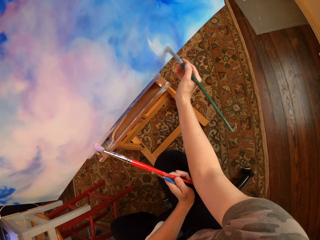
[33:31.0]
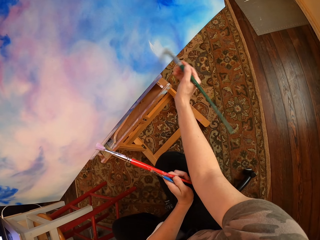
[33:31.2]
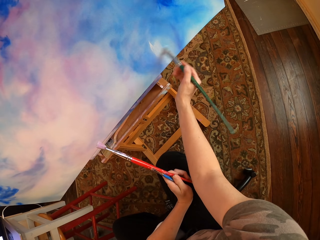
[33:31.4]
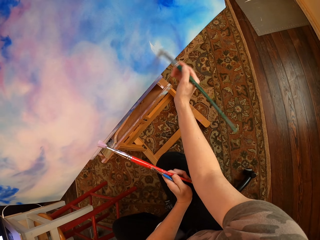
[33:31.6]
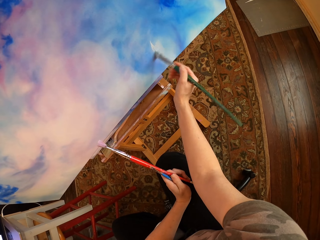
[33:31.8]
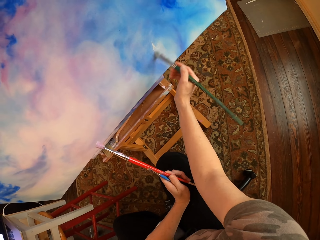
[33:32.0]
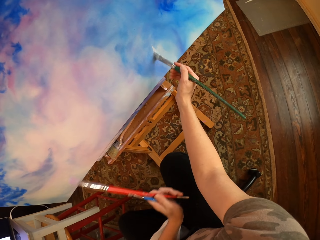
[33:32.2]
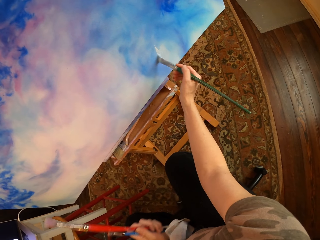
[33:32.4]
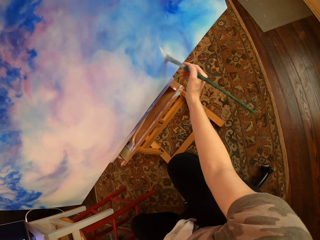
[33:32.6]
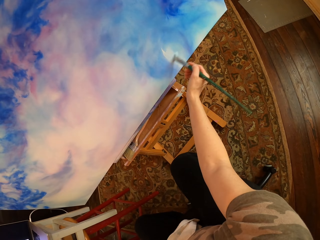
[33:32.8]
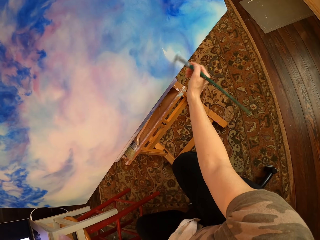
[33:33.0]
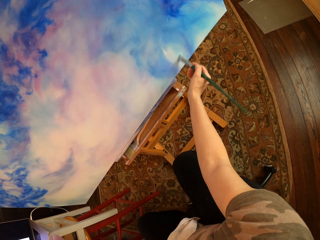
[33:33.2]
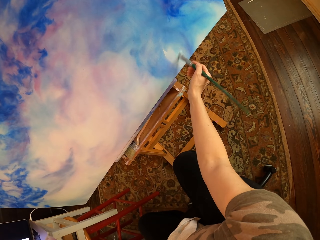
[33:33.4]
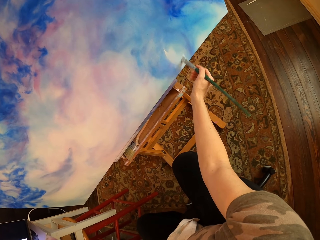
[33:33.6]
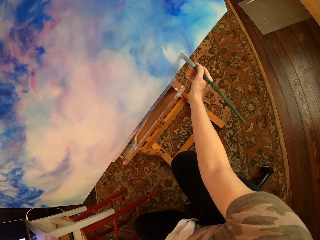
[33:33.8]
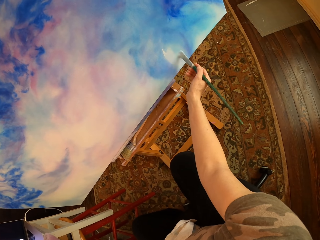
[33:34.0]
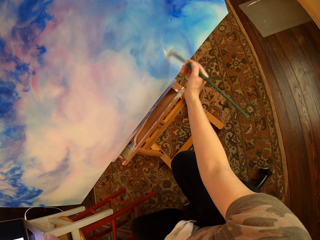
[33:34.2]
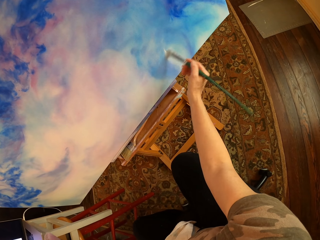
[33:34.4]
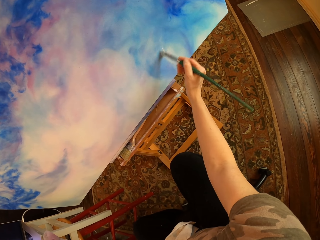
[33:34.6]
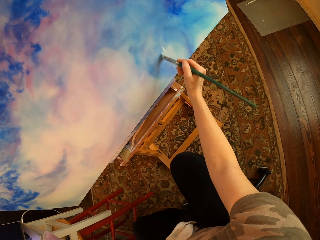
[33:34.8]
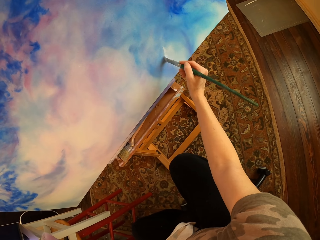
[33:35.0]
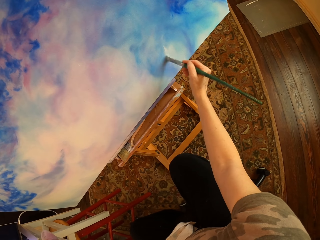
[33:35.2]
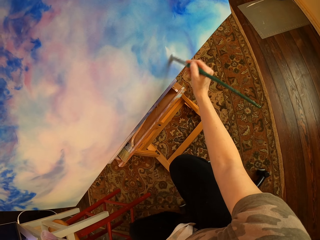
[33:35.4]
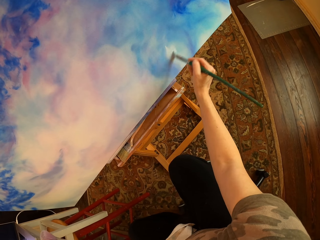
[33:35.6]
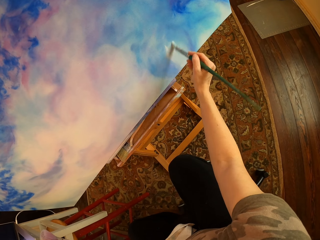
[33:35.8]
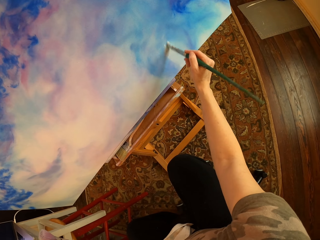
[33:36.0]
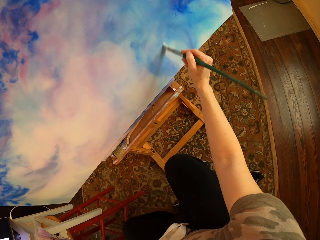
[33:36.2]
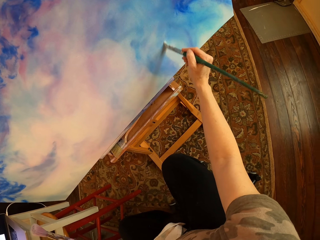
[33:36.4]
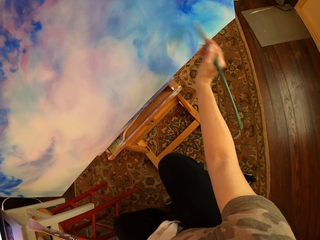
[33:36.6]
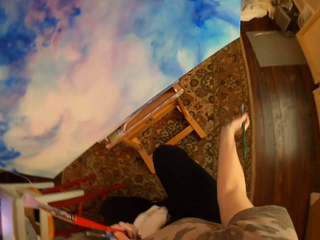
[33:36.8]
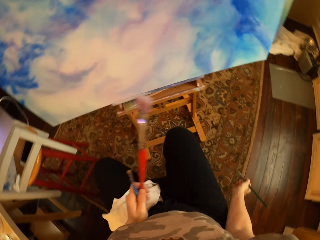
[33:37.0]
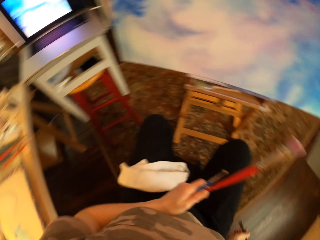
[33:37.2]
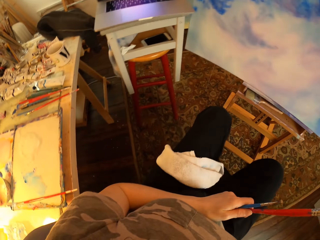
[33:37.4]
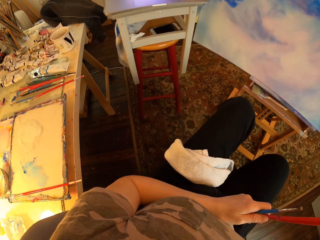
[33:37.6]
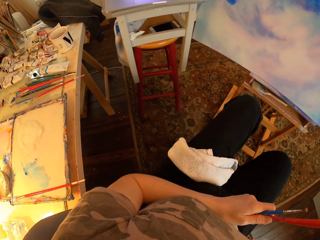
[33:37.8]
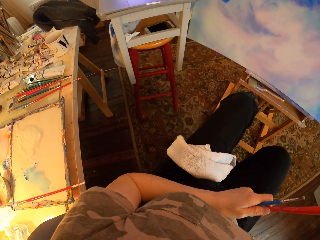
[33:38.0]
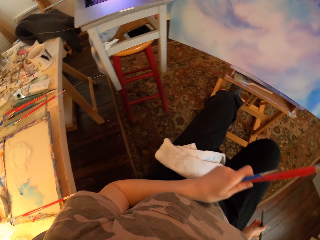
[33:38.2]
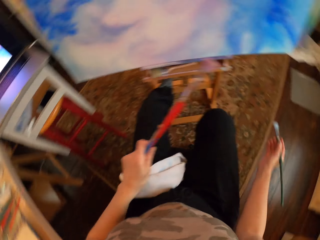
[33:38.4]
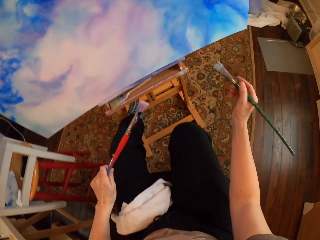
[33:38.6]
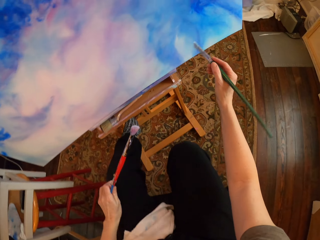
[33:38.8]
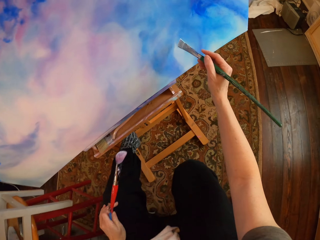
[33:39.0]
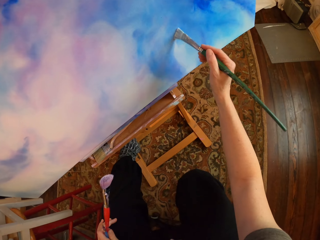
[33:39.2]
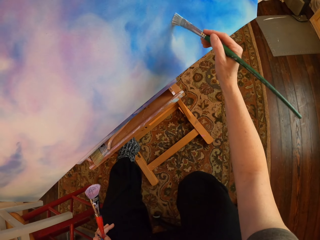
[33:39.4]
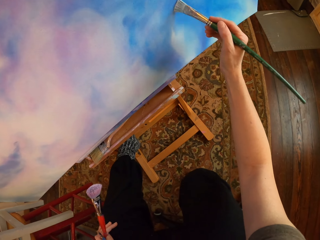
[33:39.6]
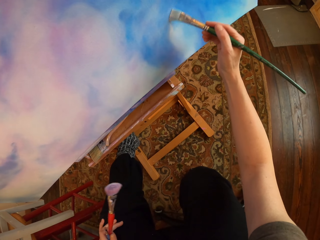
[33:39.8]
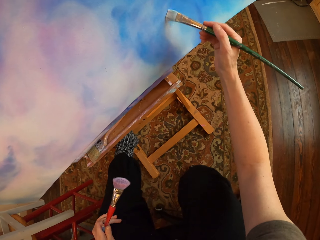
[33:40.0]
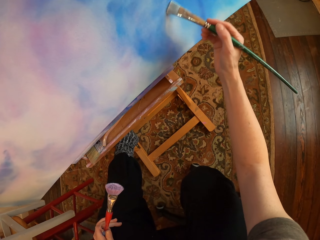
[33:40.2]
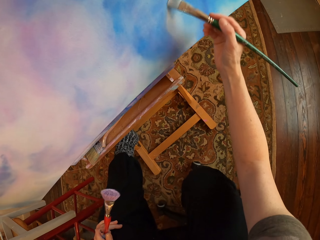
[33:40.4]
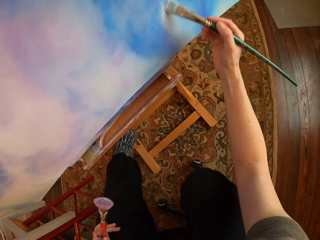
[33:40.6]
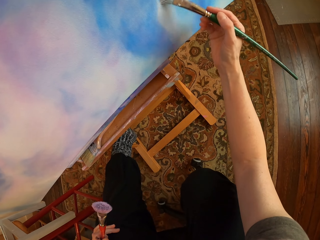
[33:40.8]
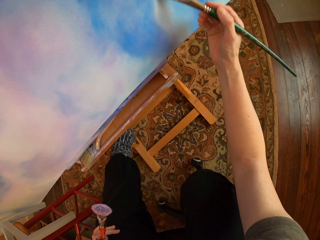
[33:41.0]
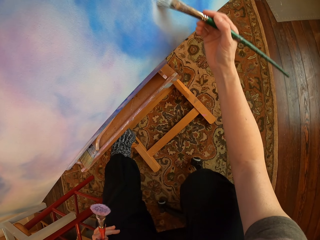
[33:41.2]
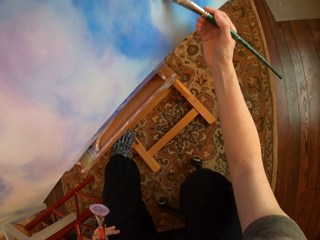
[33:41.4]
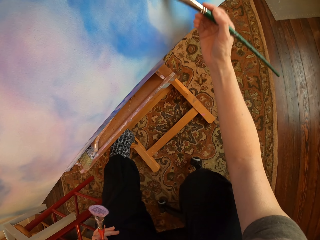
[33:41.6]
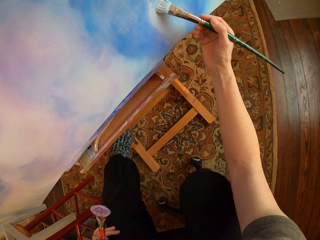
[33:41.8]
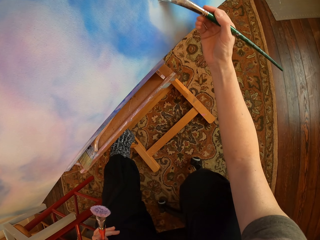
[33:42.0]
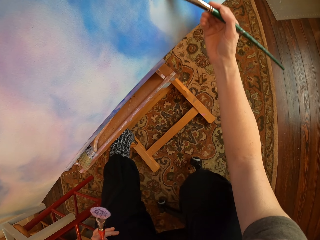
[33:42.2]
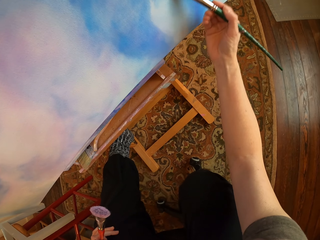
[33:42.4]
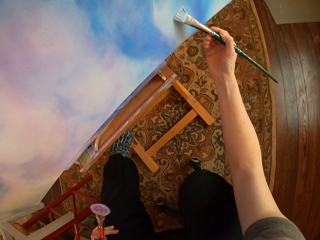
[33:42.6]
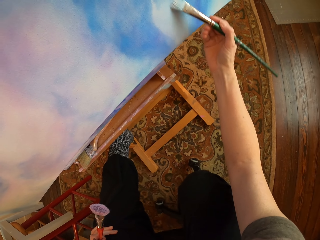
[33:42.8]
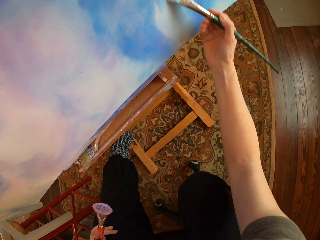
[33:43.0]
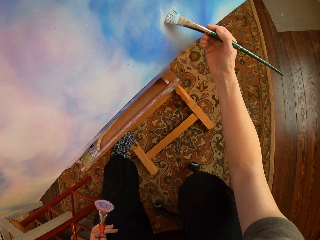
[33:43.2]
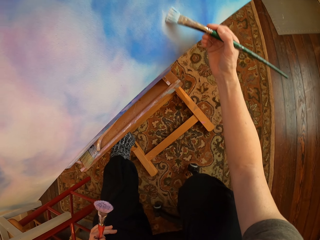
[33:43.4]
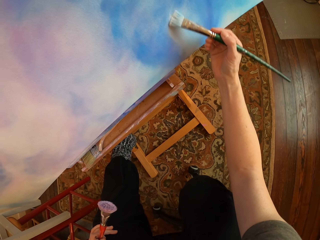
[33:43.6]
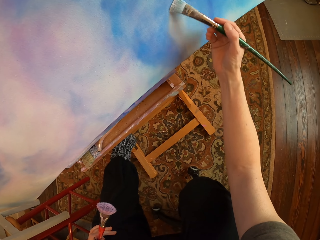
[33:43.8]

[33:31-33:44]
The camera wearer paints on a canvas with an art brush. They stare at the laptop, hold art brushes, and turn around. They paint on the canvas or palette with the art brush. They hold the art brushes.

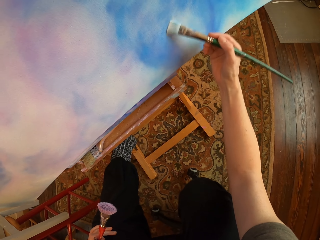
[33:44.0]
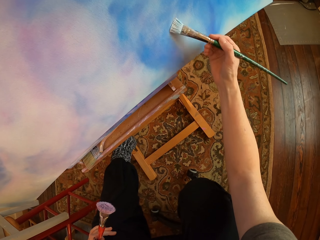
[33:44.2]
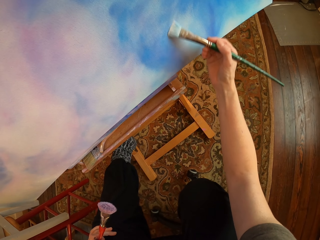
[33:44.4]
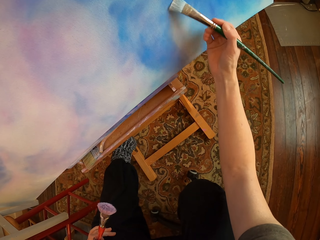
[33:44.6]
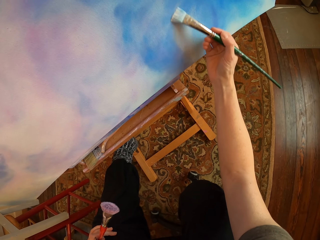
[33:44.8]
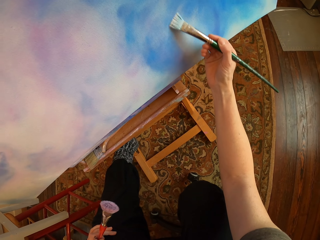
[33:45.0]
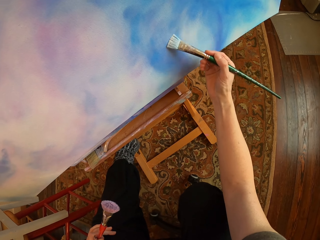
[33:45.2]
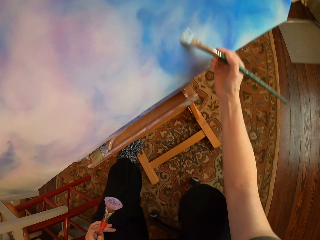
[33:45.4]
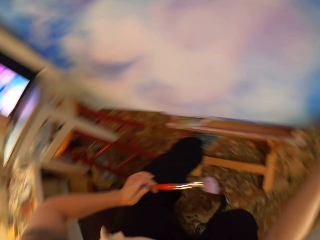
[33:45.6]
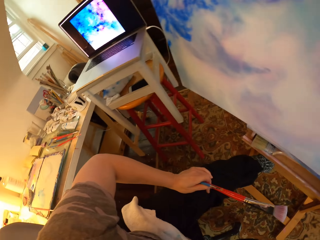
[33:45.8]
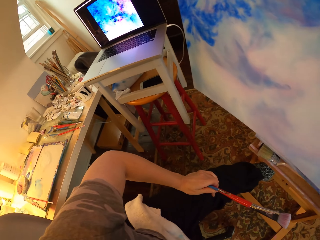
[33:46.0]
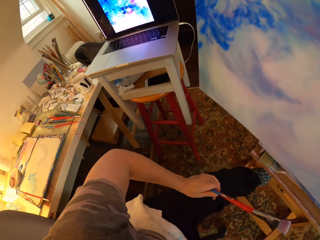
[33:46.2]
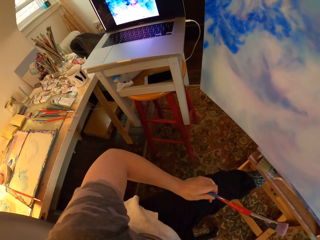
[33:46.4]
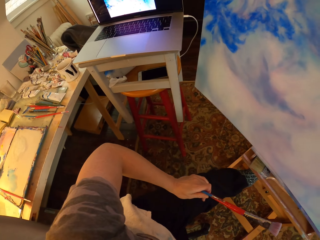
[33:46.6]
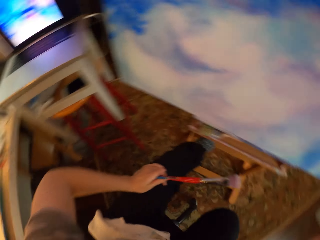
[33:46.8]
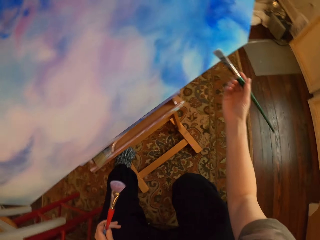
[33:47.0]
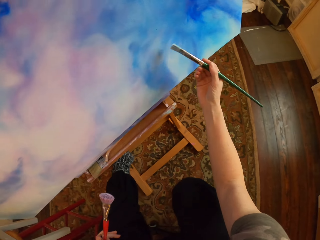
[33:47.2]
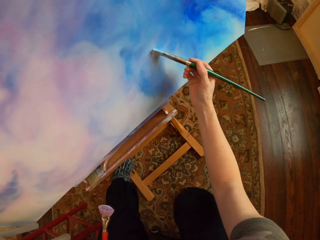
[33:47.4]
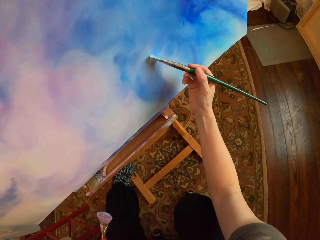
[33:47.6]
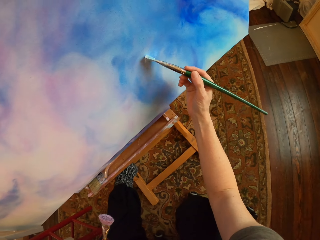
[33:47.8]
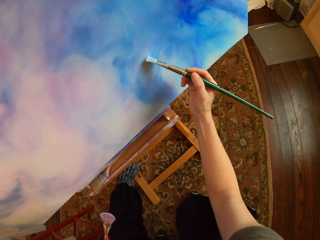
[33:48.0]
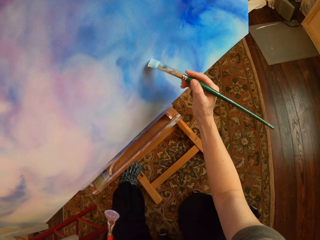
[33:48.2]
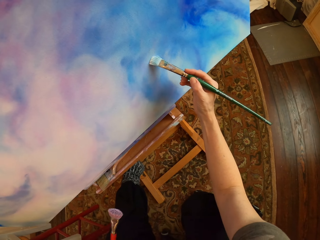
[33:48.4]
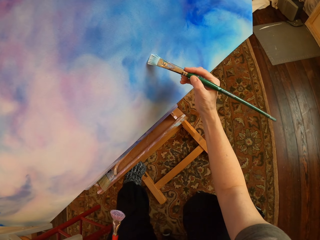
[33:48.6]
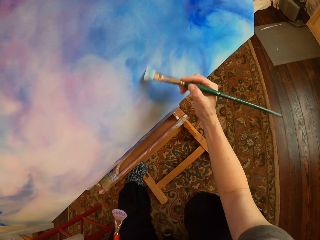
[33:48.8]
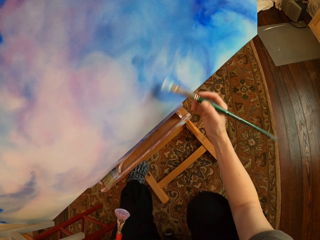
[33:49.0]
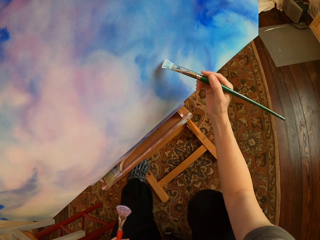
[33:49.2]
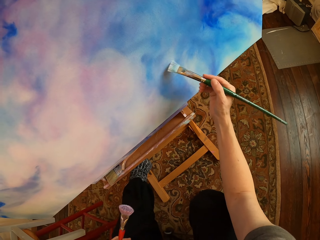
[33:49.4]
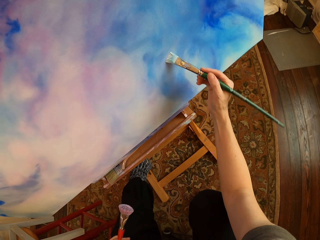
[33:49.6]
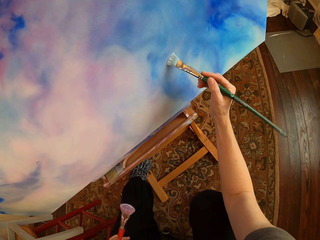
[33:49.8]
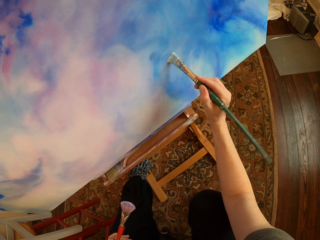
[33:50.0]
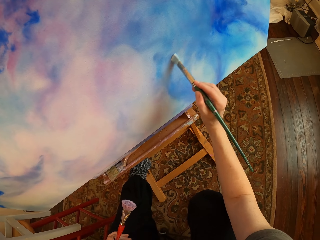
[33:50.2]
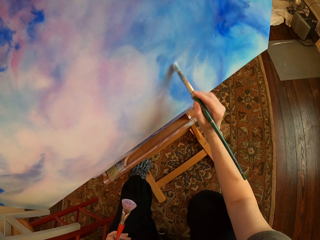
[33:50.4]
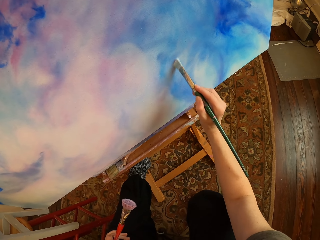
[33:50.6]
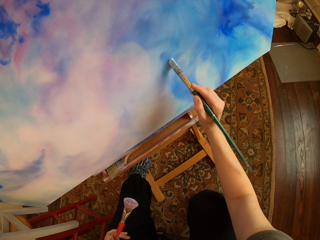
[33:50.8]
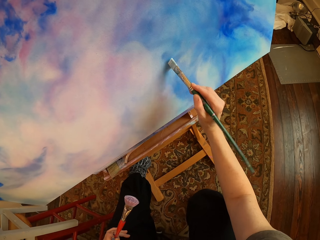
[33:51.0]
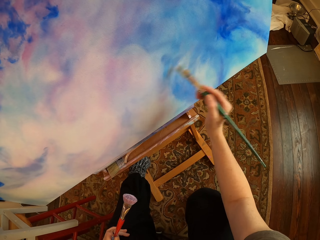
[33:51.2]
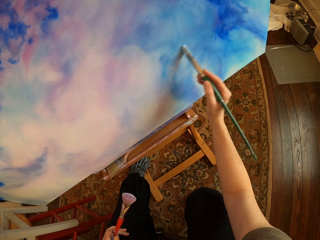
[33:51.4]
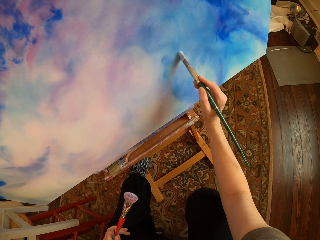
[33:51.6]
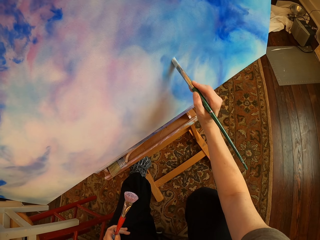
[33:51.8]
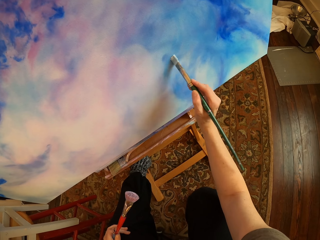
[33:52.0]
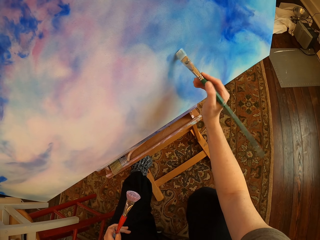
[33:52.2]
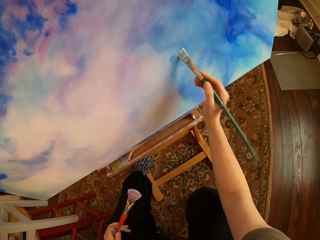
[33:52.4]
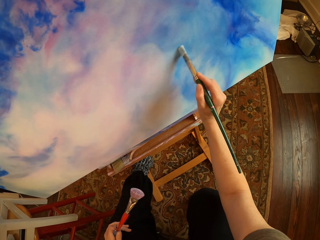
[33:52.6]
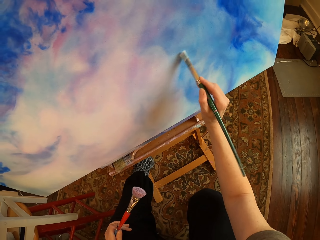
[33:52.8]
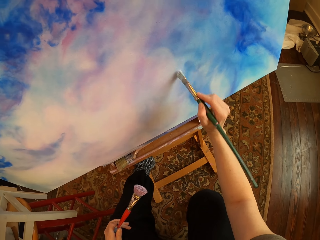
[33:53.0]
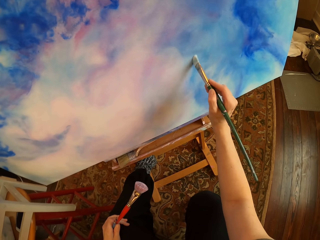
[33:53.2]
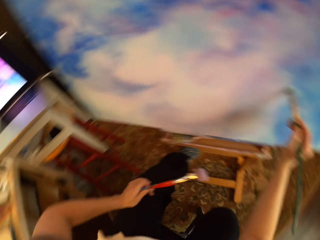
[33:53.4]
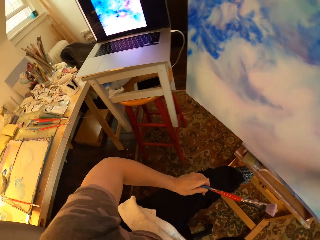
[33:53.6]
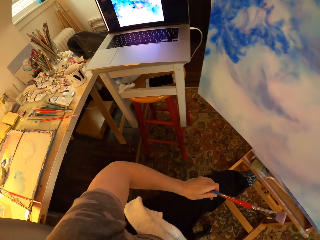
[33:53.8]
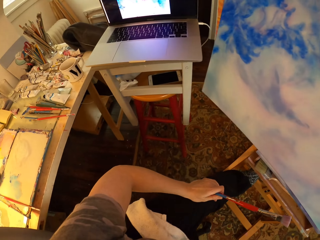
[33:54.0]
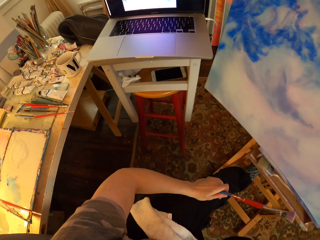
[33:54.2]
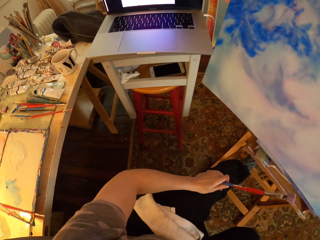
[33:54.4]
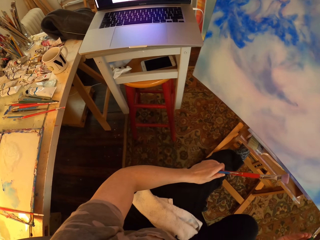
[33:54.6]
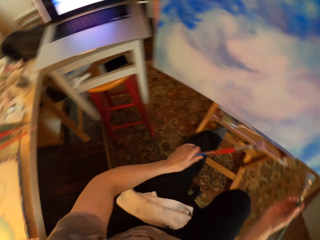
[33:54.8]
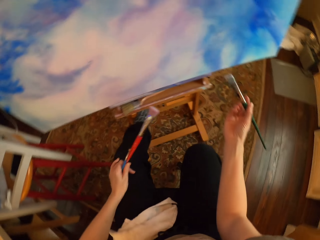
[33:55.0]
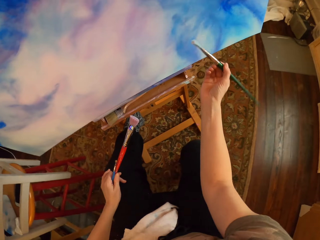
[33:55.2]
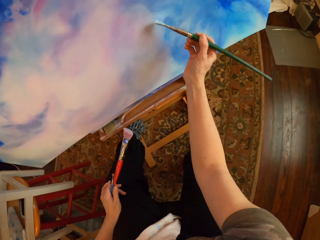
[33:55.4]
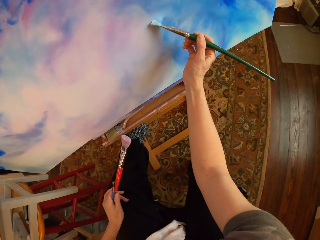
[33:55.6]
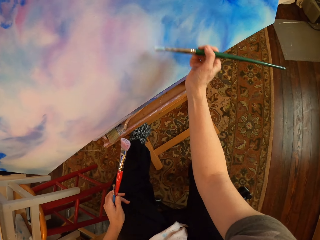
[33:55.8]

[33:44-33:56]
The camera wearer stares at the laptop. They hold art brushes. They do so again. They paint on a canvas or palette with an art brush. They hold the art brushes. They stare at the laptop. They paint on the canvas with the art brush. They hold the art brushes.
